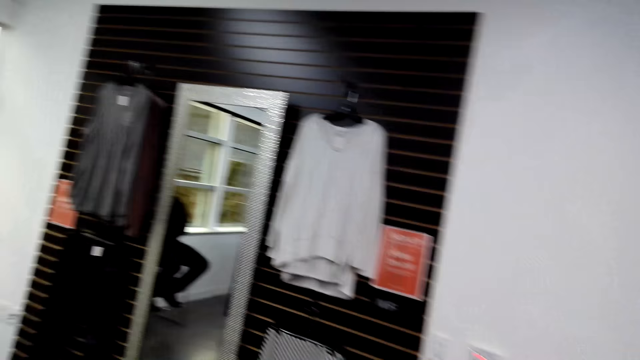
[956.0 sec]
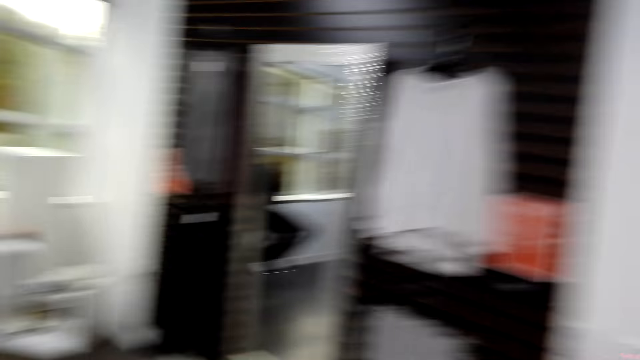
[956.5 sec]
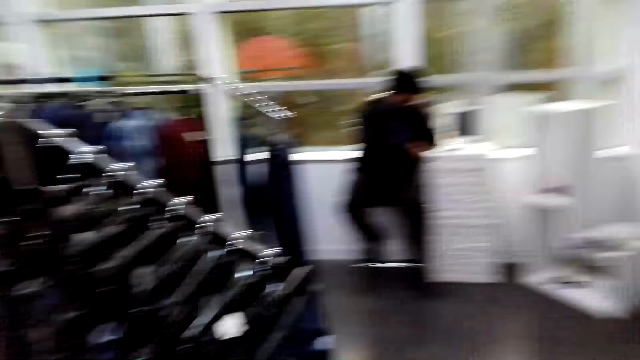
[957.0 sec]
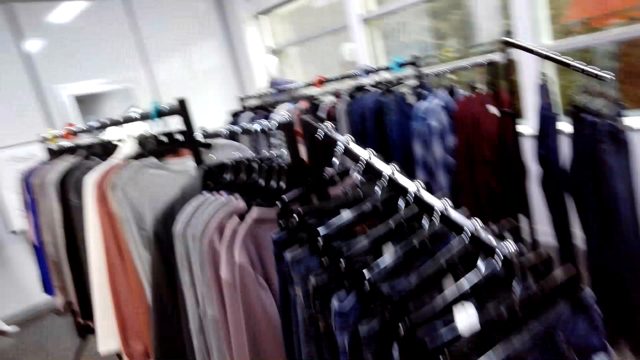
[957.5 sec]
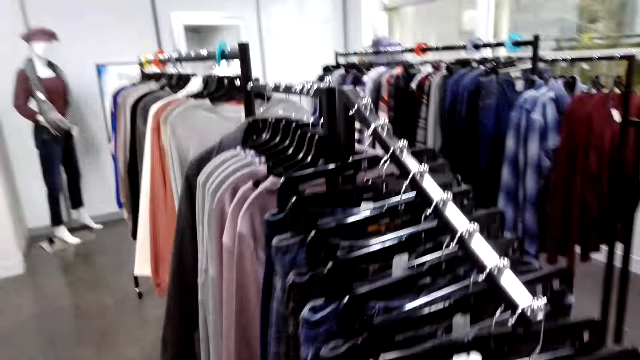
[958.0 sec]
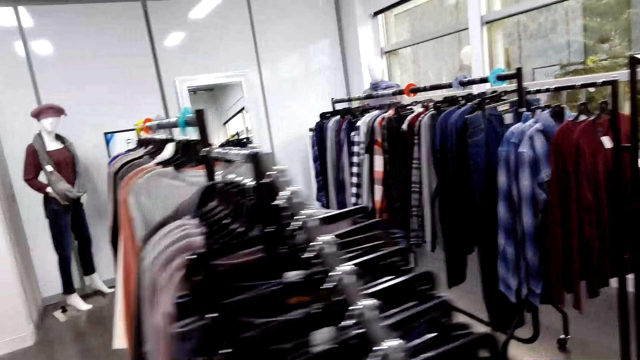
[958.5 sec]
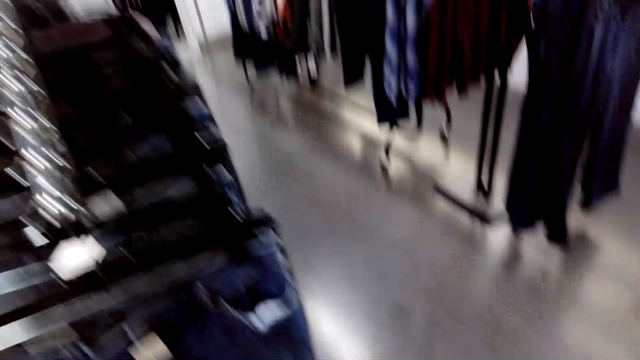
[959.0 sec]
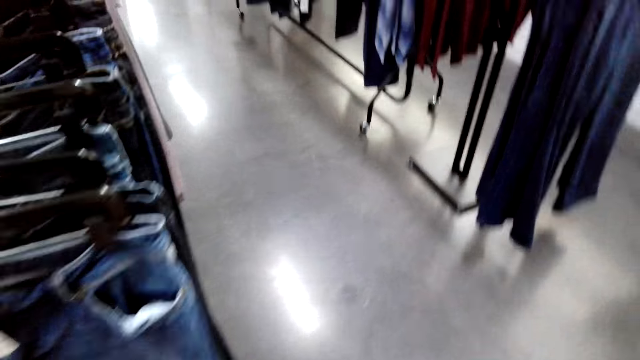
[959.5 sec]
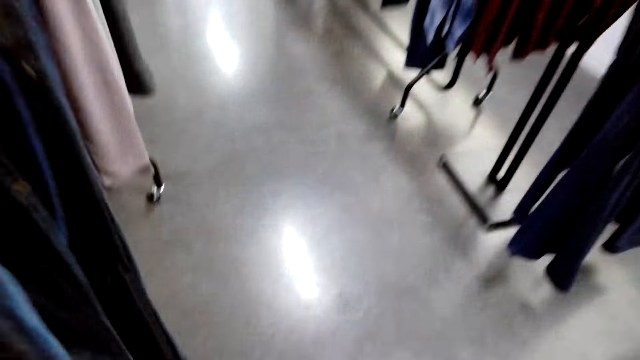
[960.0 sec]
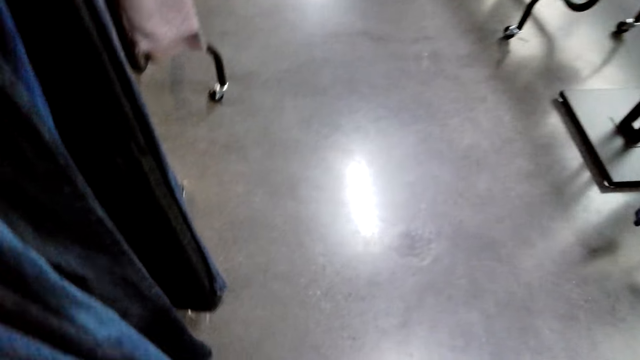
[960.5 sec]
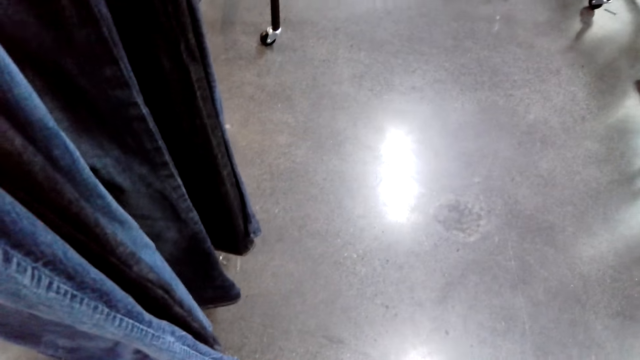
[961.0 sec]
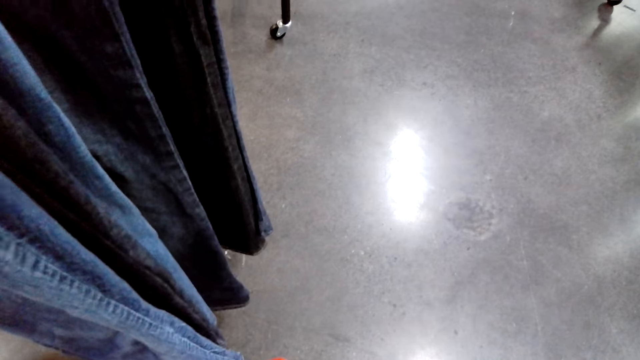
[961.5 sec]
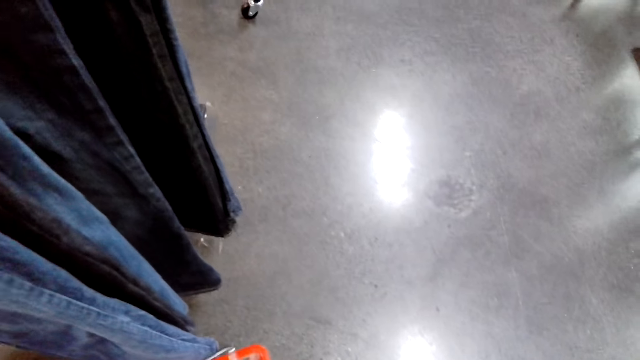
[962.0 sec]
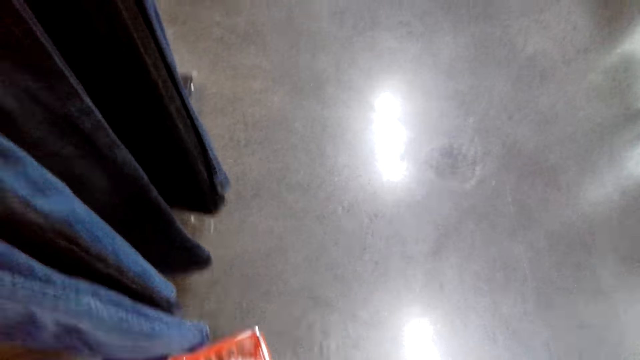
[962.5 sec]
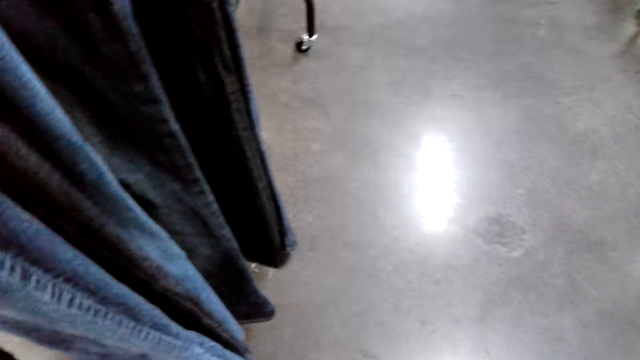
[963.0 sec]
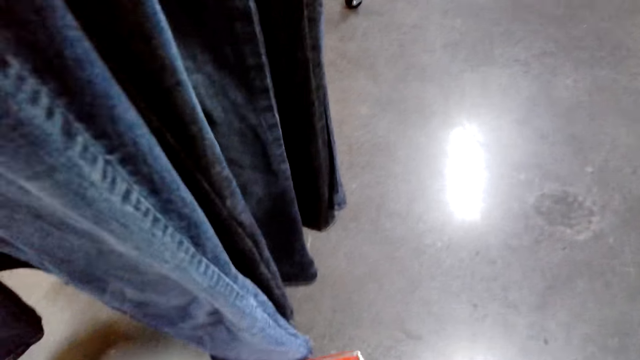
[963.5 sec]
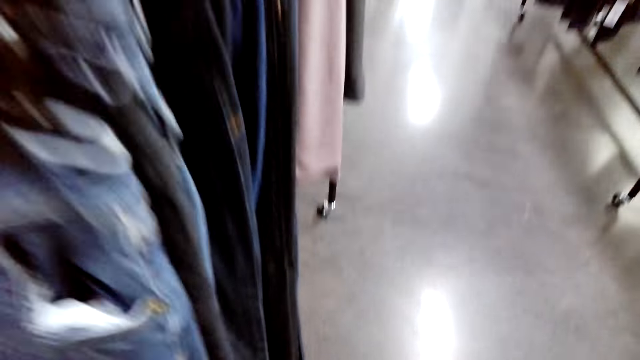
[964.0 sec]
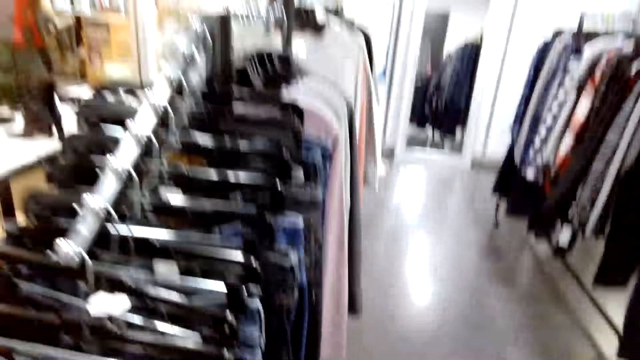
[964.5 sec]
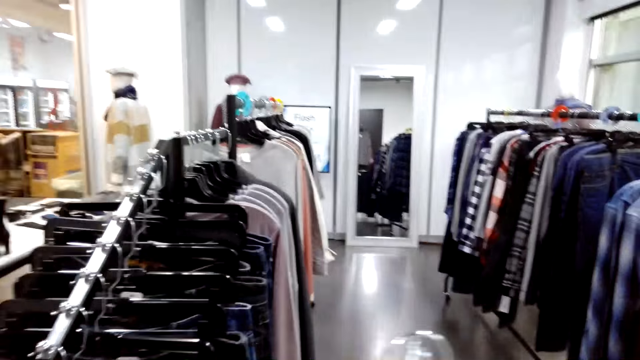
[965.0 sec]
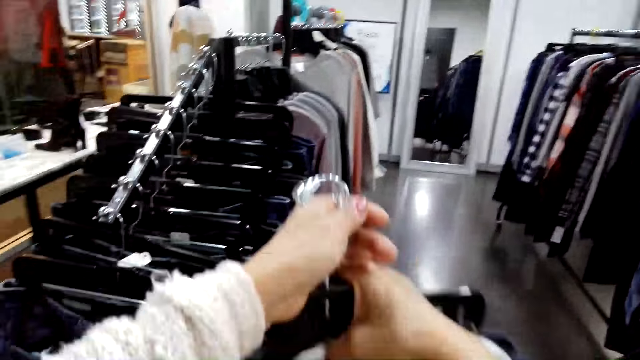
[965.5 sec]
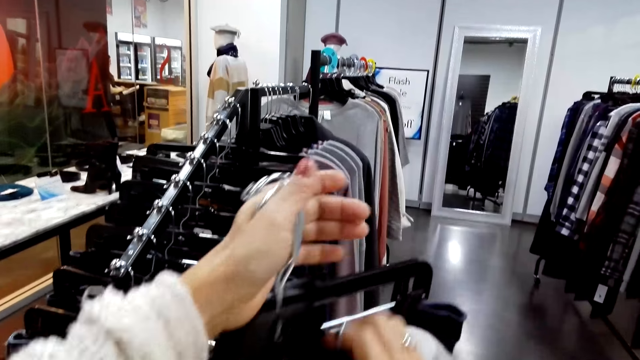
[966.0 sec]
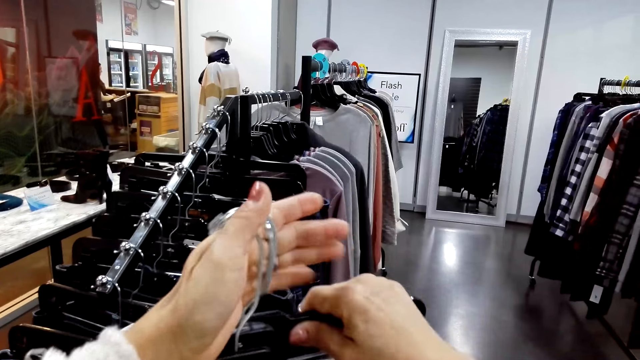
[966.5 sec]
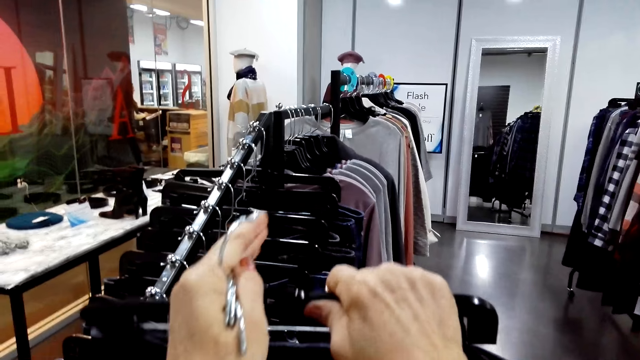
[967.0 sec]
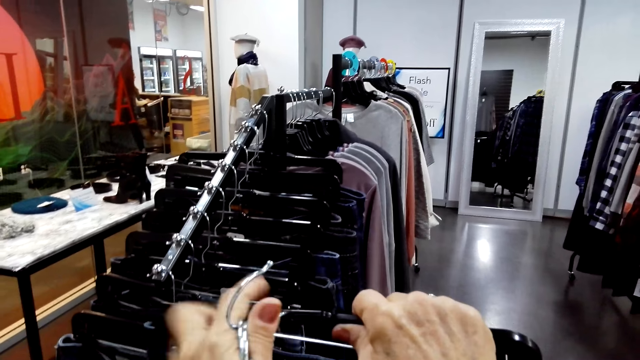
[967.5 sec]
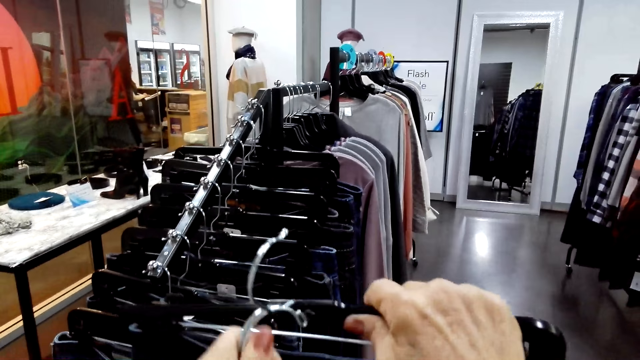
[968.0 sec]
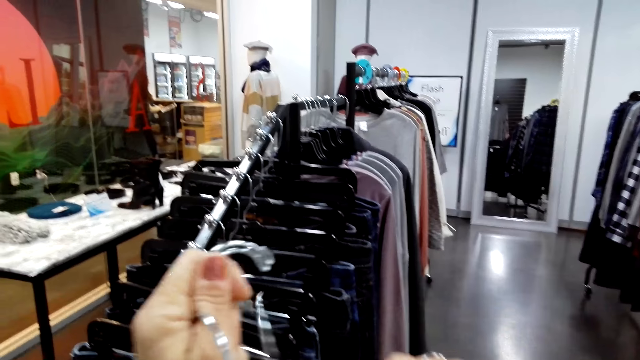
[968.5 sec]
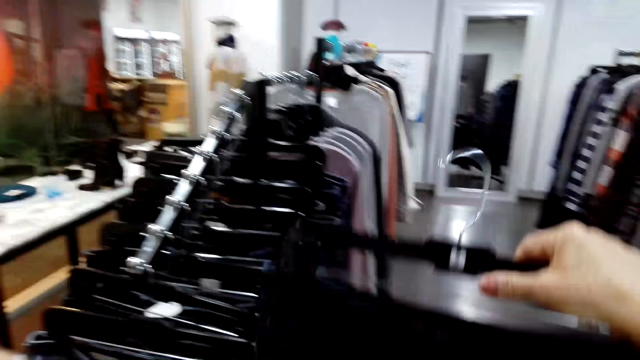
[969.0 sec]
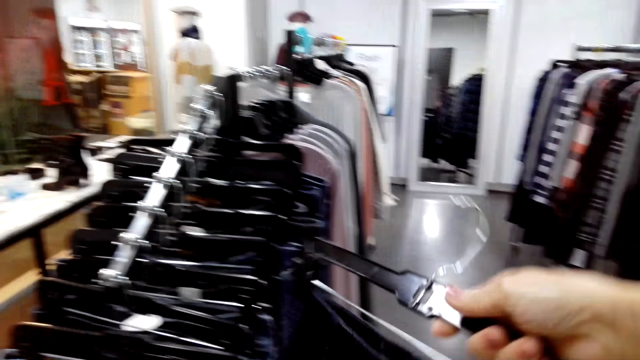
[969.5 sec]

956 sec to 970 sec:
The camera wearer walks in the supermarket. They put the shopping bucket down. They look at clothes.

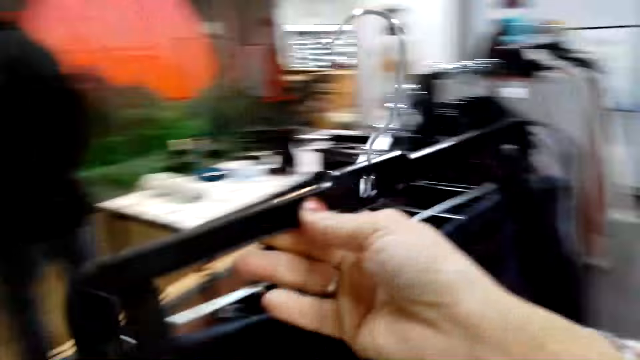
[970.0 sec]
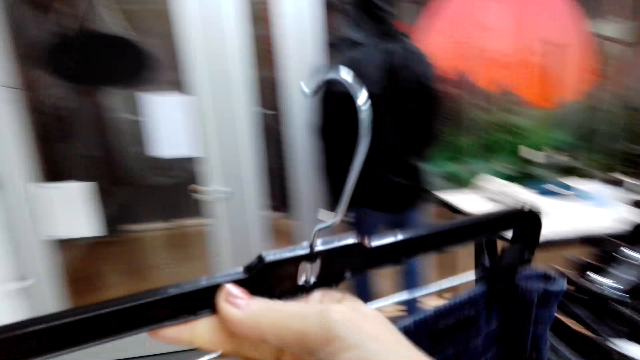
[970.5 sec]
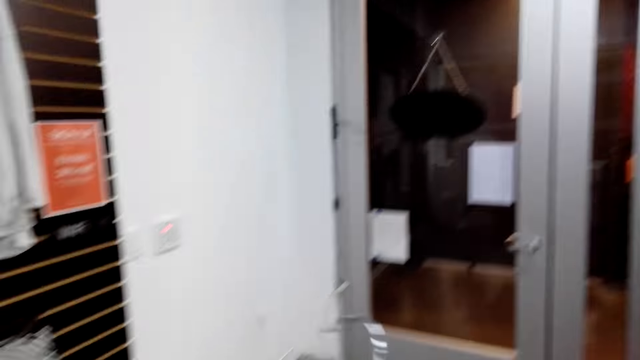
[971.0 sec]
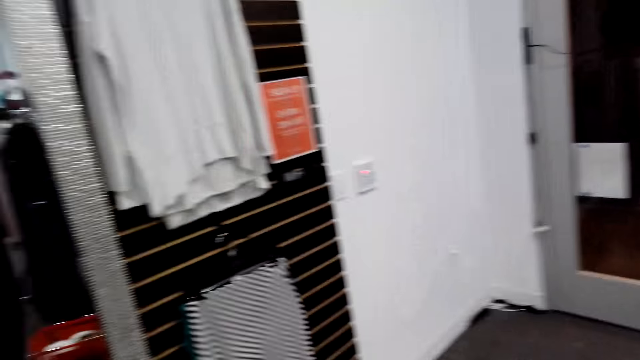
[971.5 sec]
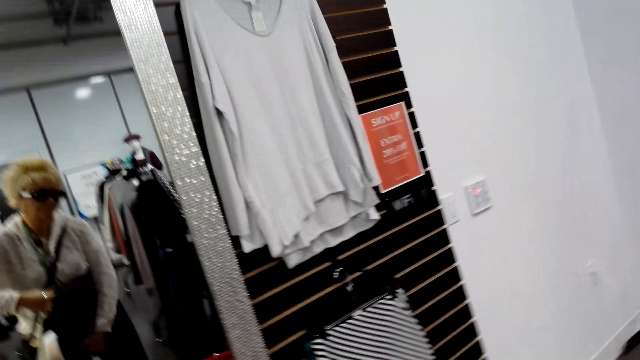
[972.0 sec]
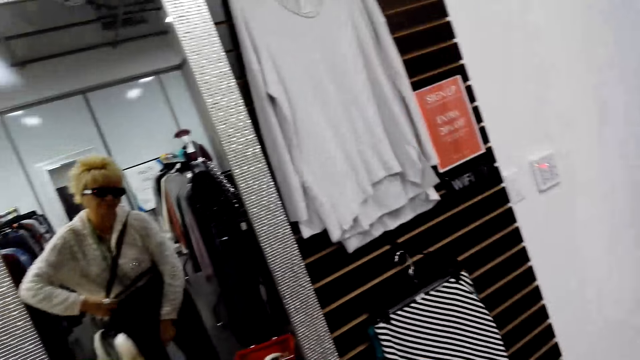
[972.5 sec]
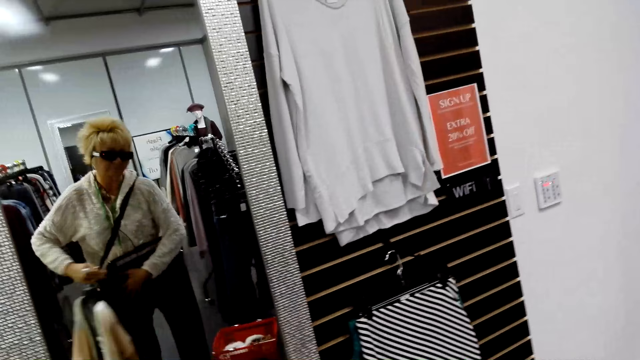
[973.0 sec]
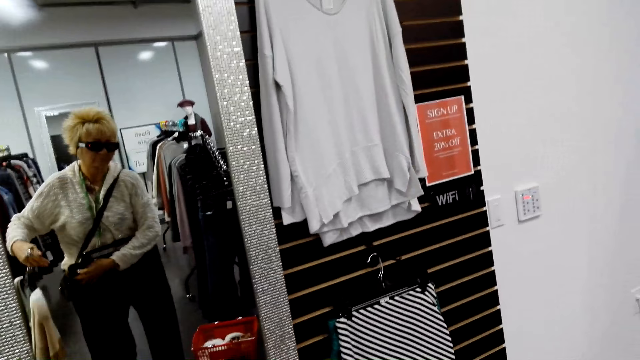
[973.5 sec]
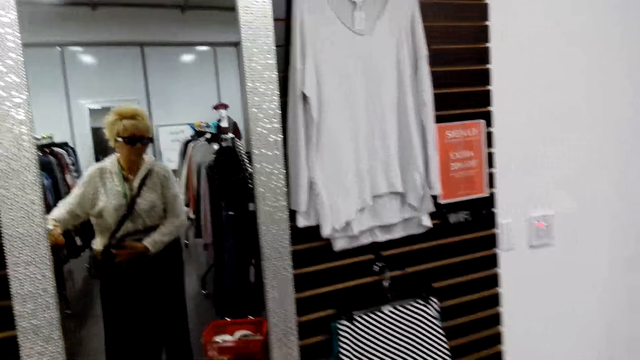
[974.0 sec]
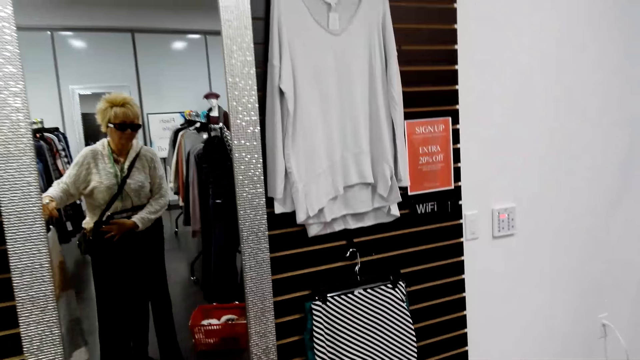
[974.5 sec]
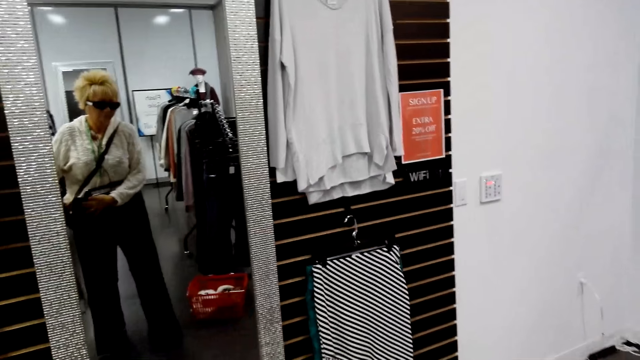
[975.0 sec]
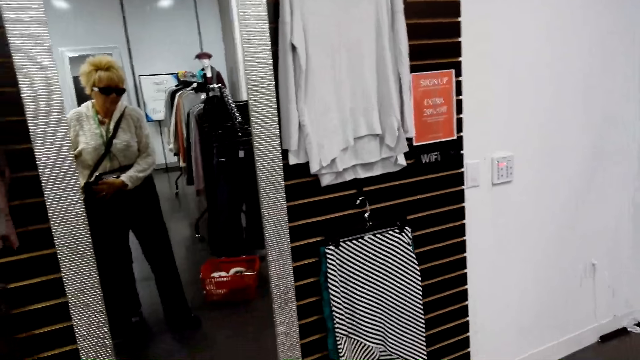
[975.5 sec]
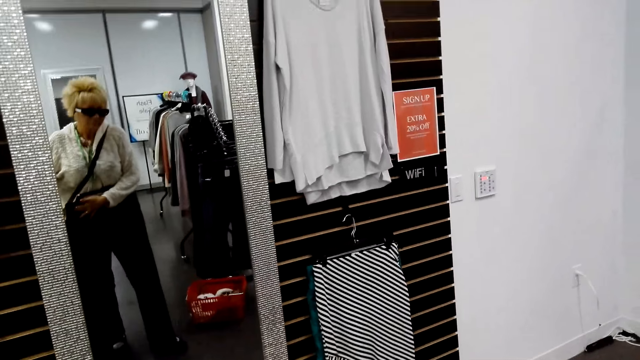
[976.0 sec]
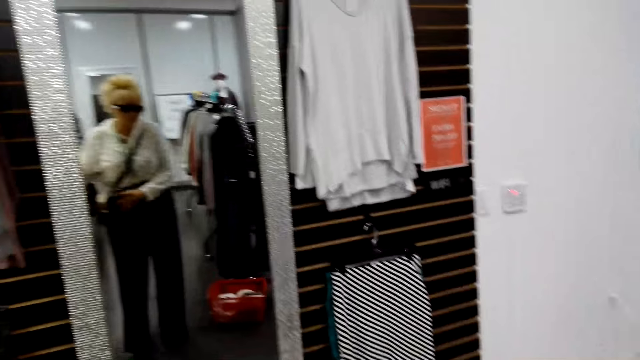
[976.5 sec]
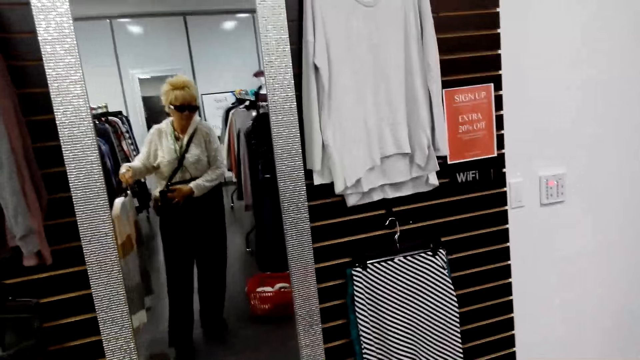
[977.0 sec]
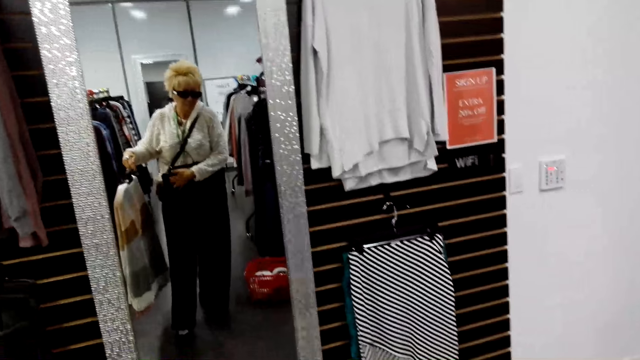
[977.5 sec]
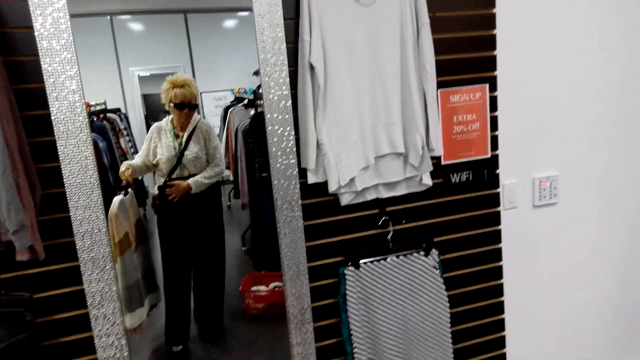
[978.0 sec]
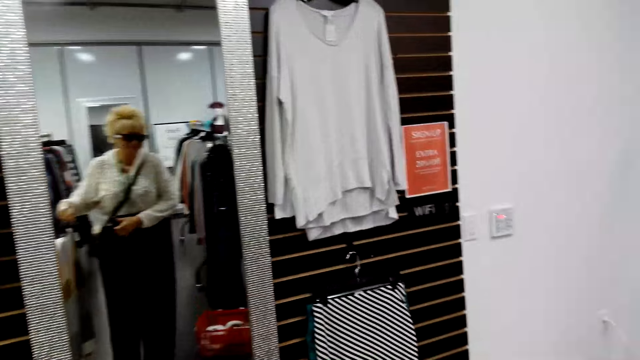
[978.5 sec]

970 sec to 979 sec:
The camera wearer looks at the mirror.
